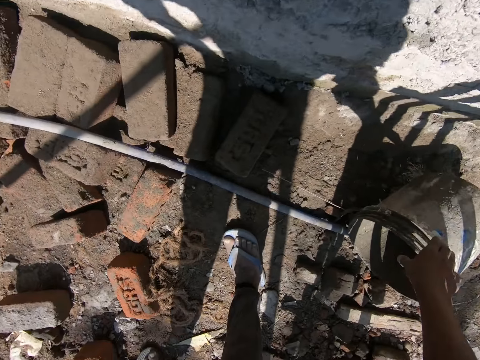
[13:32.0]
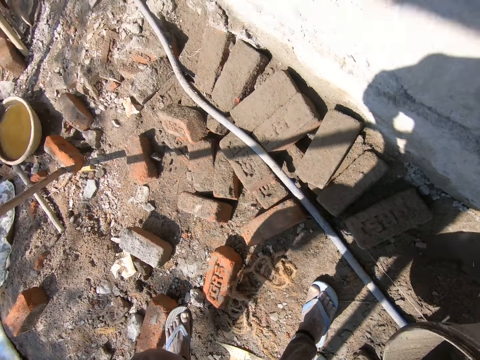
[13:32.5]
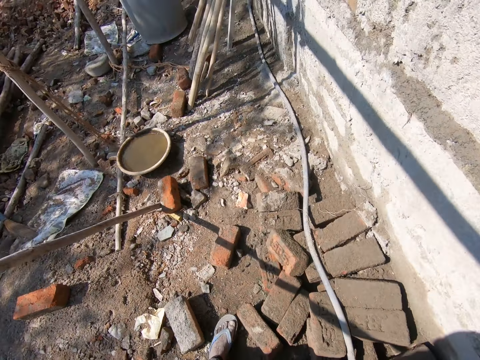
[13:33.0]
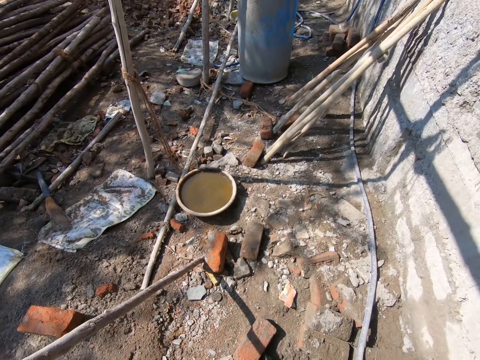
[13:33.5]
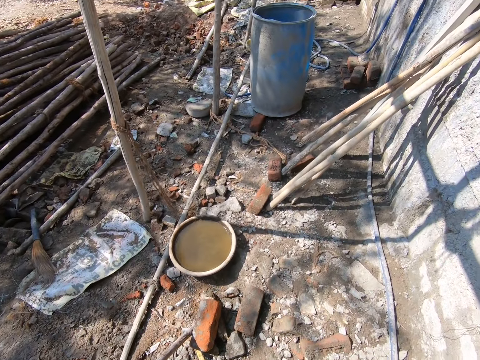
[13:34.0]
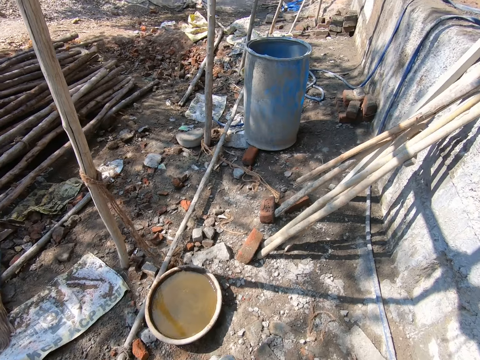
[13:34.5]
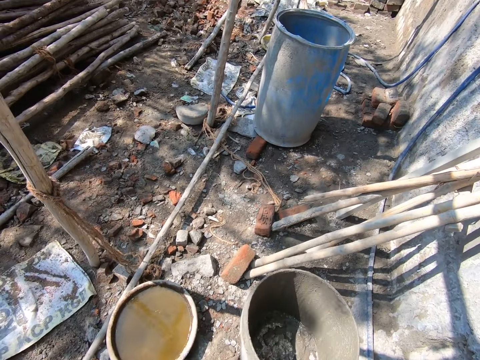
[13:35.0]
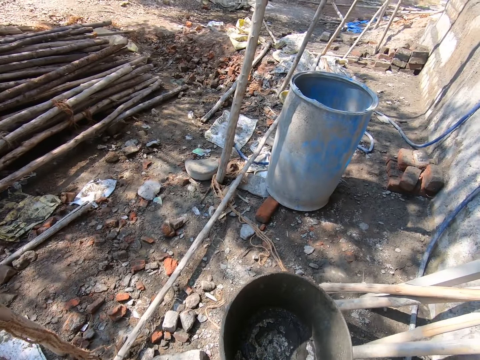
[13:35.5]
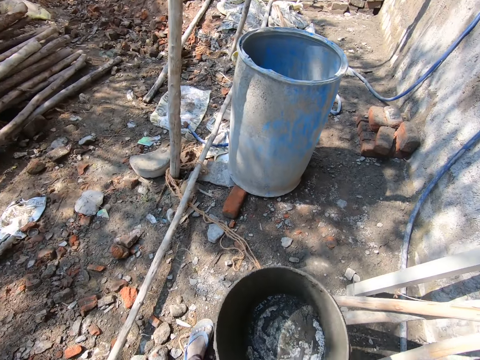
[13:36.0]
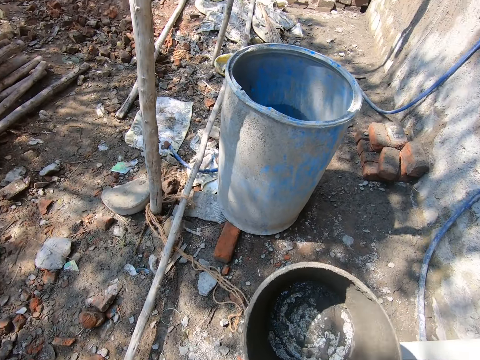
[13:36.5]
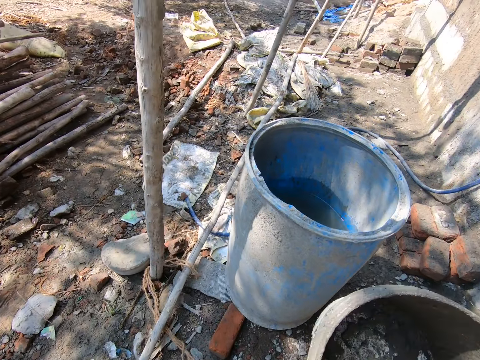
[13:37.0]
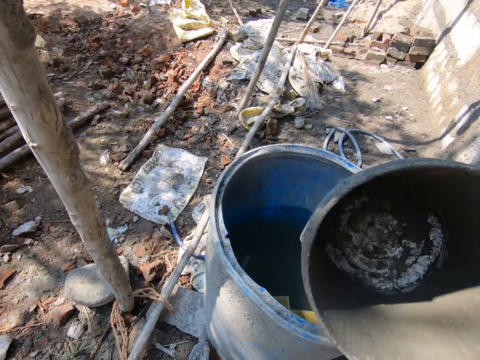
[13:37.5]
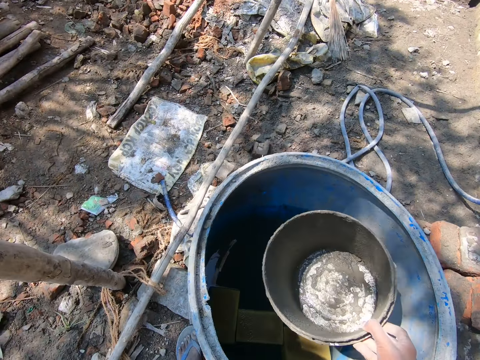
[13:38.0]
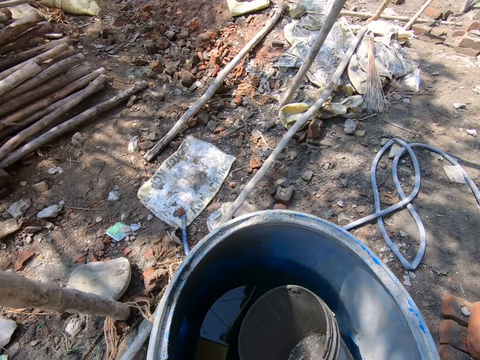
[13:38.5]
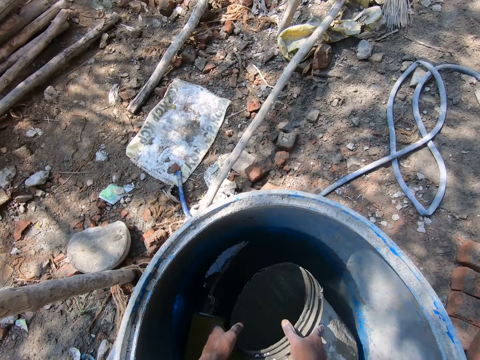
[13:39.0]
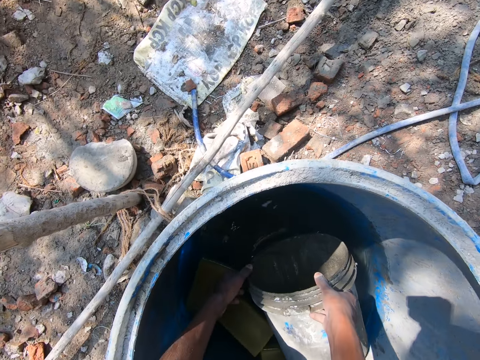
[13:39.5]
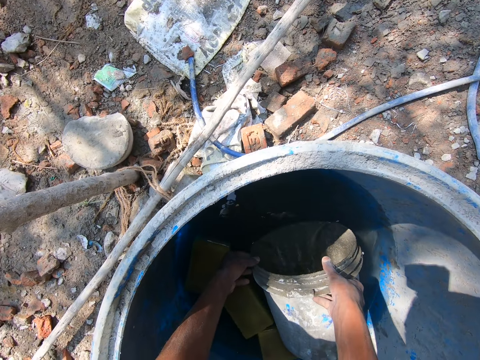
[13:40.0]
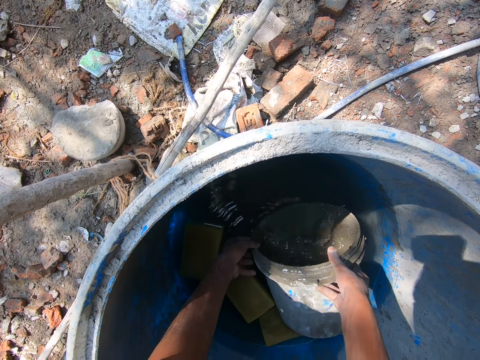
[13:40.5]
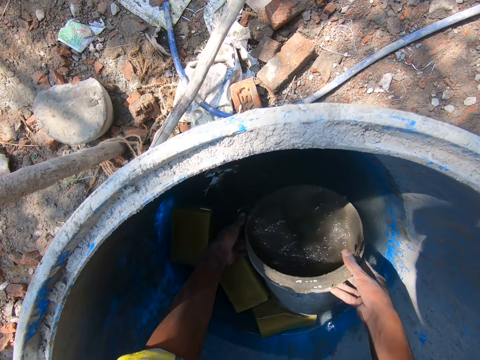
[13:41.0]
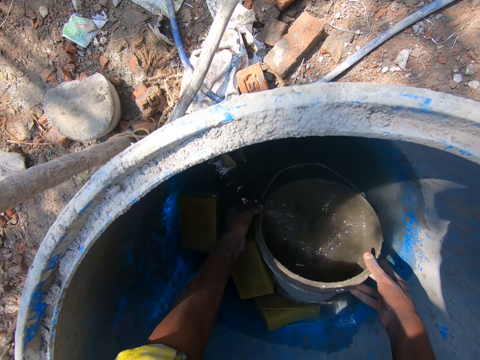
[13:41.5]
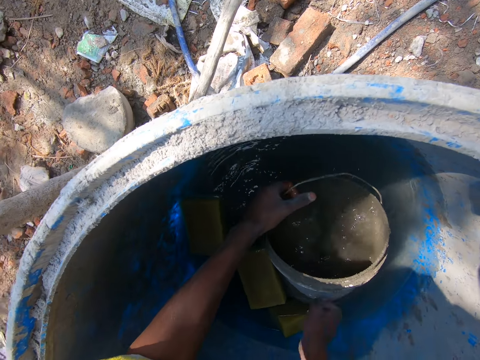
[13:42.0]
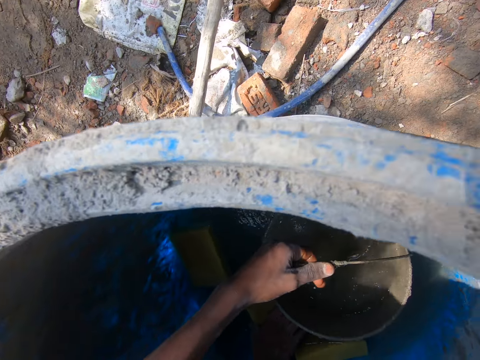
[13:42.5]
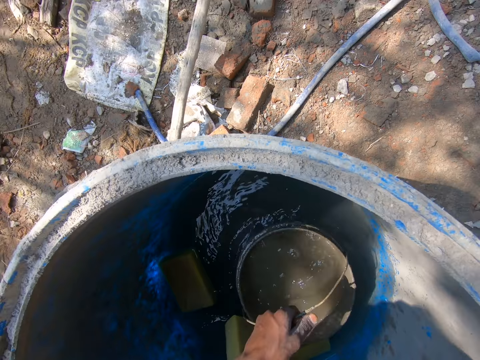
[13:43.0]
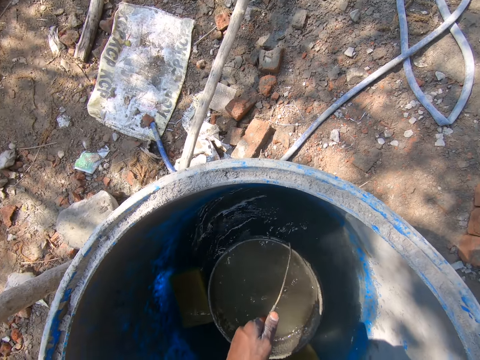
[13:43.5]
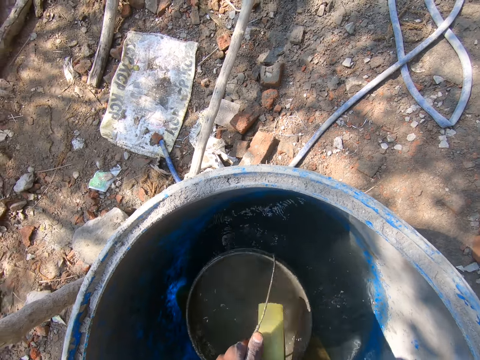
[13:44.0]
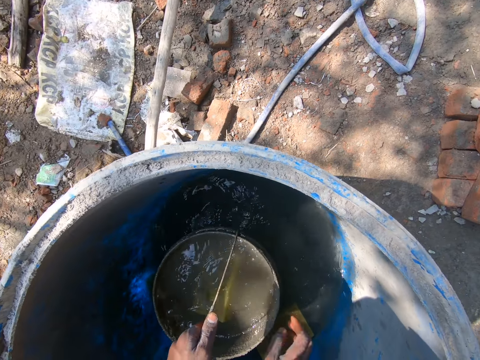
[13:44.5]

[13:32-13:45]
The camera wearer picks up the bucket. They walk in the construction. They fill the bucket with water. They fetch water from the drum. They place some things in the bucket of water.

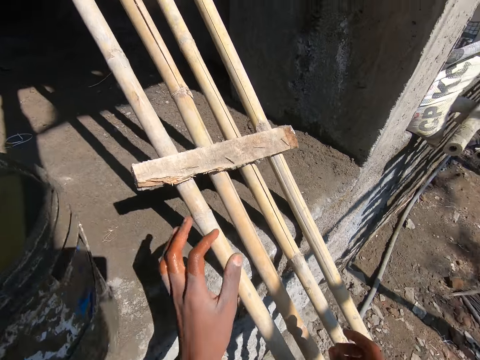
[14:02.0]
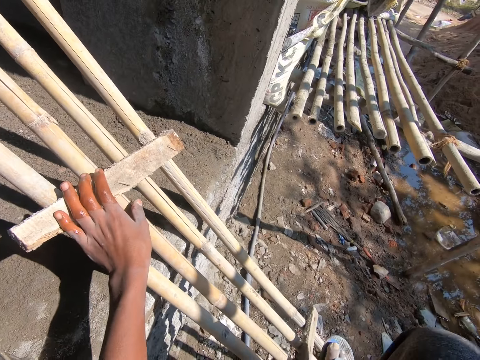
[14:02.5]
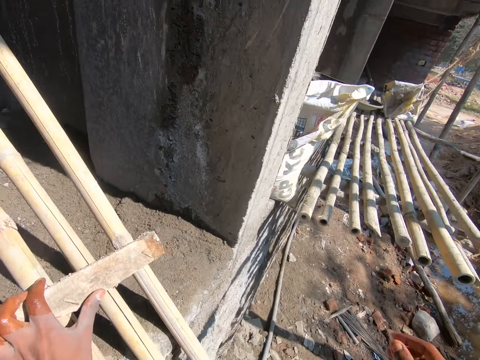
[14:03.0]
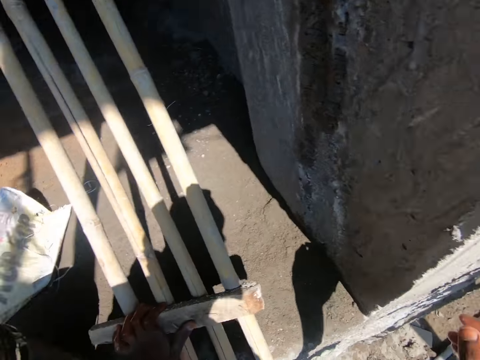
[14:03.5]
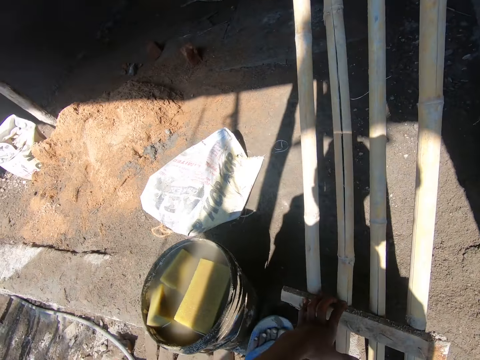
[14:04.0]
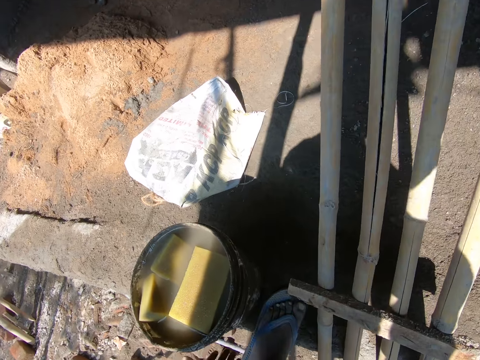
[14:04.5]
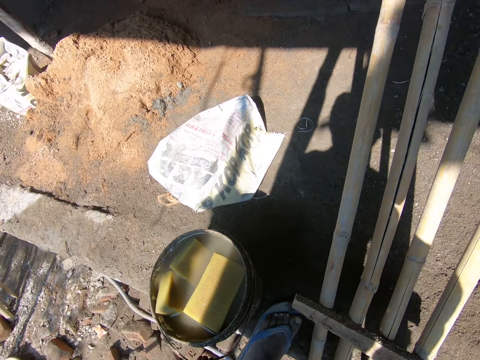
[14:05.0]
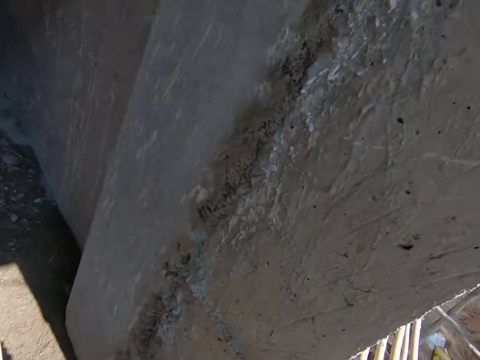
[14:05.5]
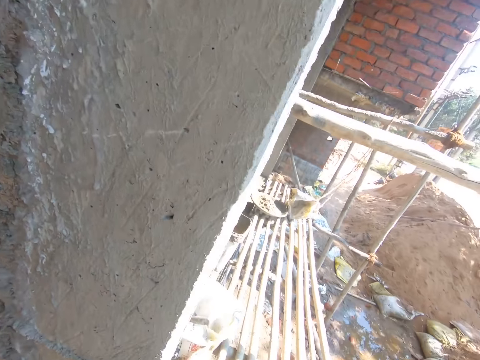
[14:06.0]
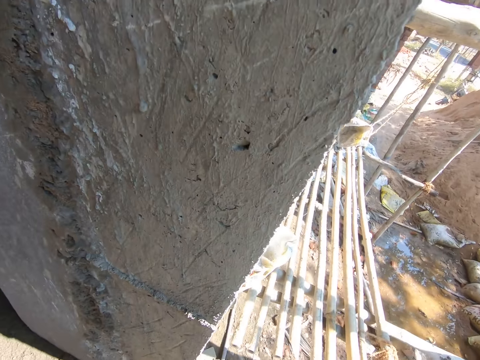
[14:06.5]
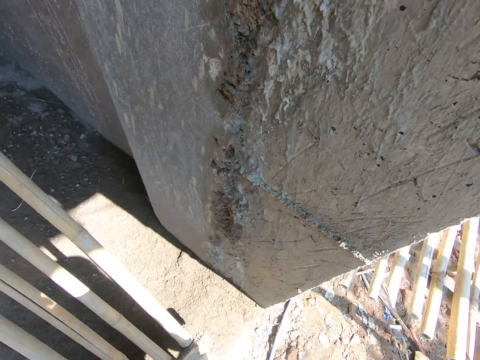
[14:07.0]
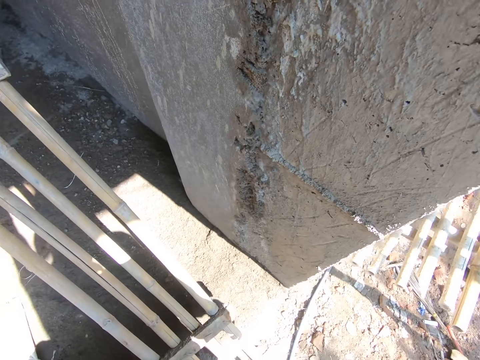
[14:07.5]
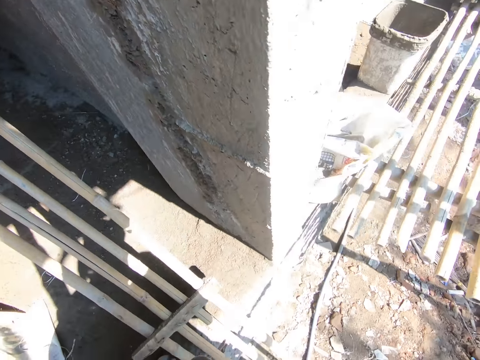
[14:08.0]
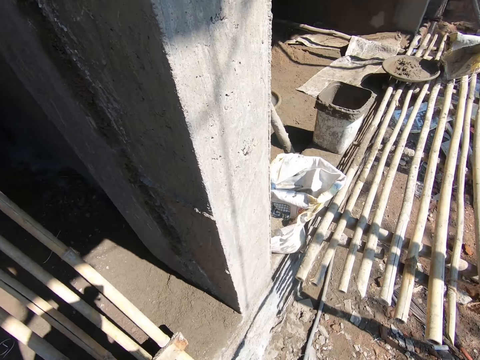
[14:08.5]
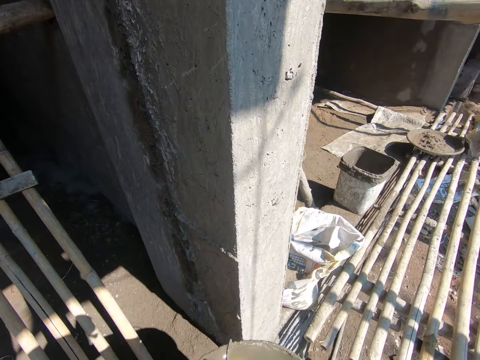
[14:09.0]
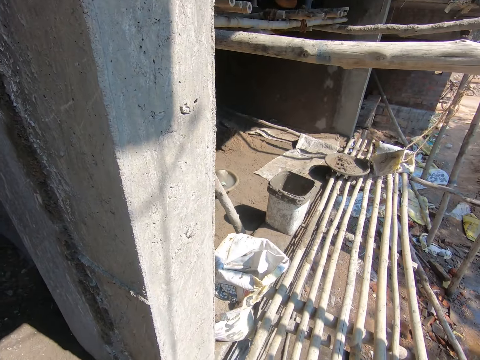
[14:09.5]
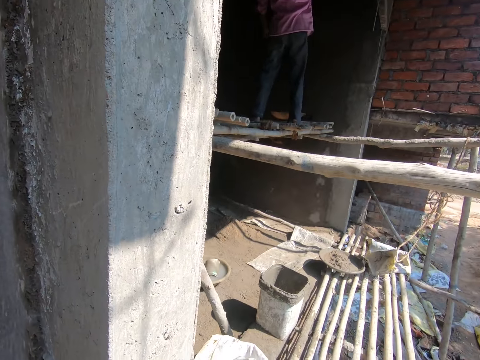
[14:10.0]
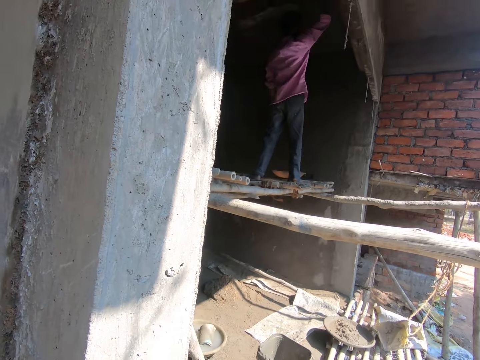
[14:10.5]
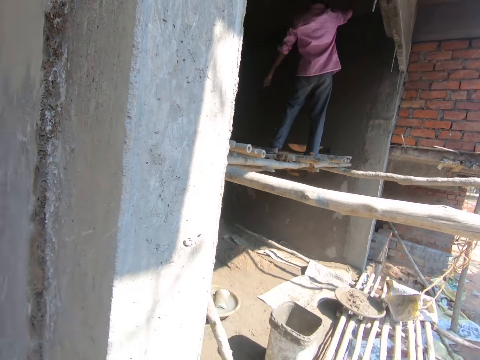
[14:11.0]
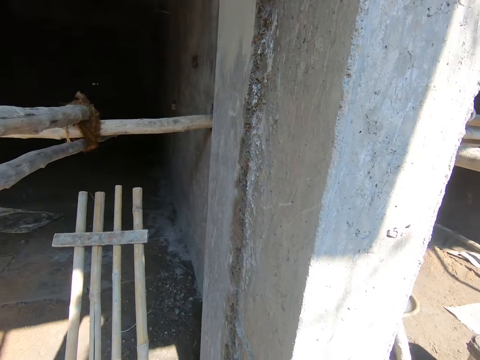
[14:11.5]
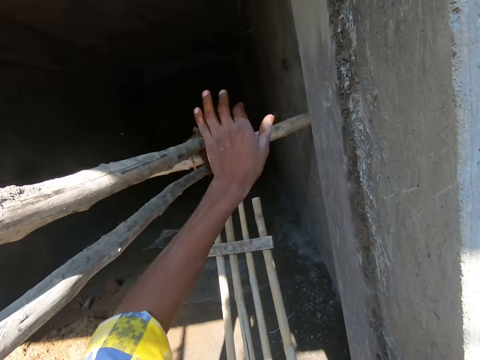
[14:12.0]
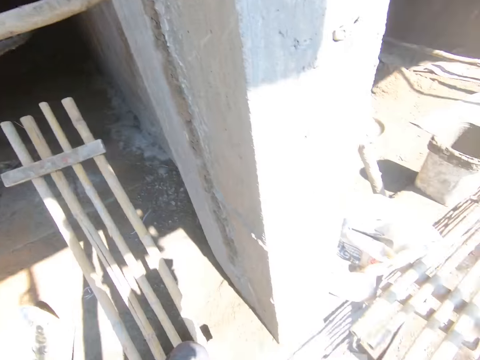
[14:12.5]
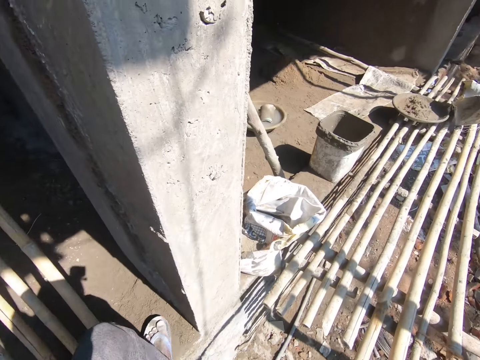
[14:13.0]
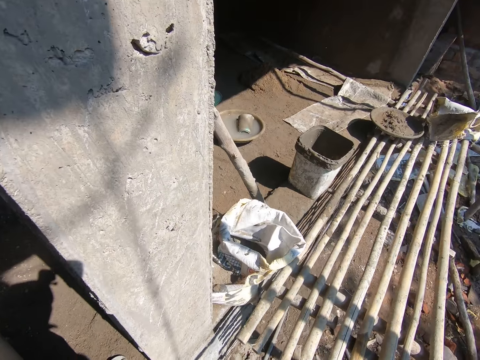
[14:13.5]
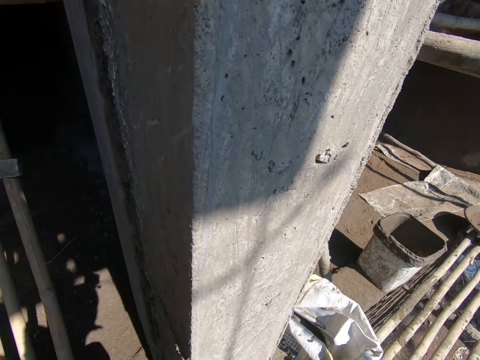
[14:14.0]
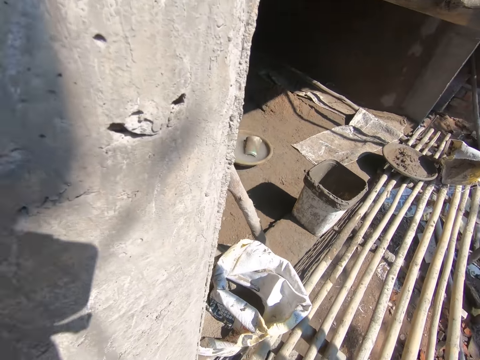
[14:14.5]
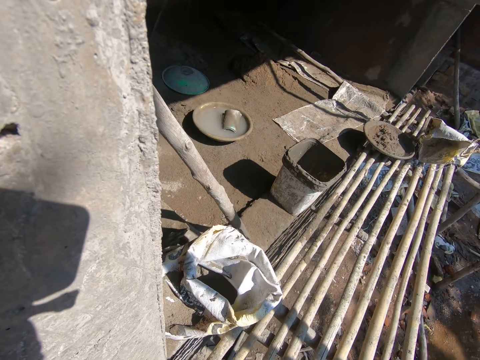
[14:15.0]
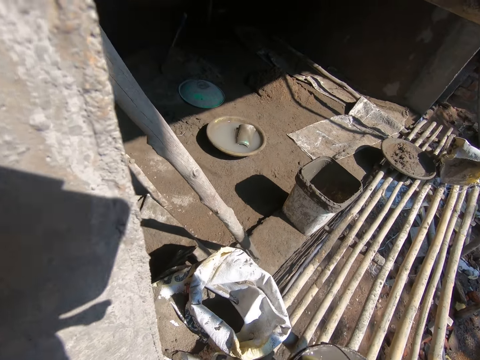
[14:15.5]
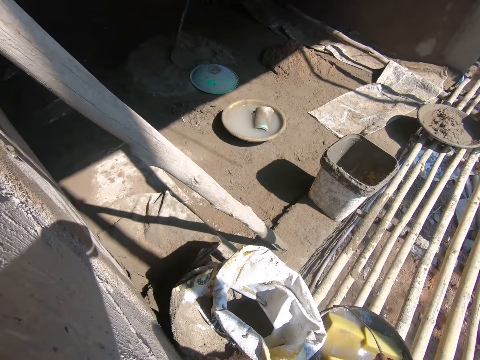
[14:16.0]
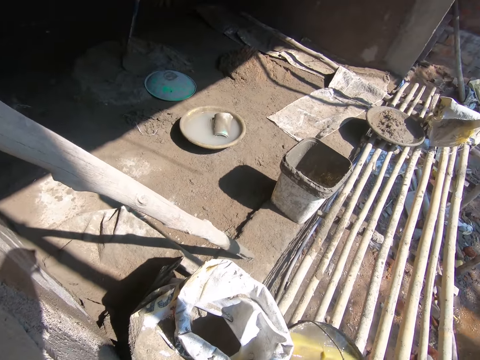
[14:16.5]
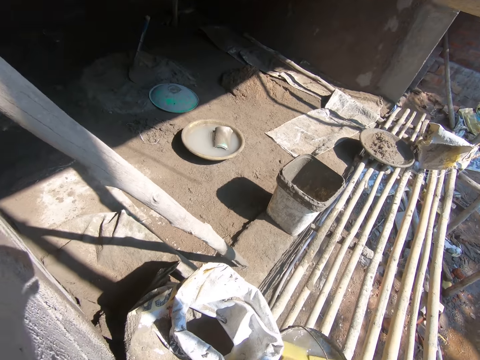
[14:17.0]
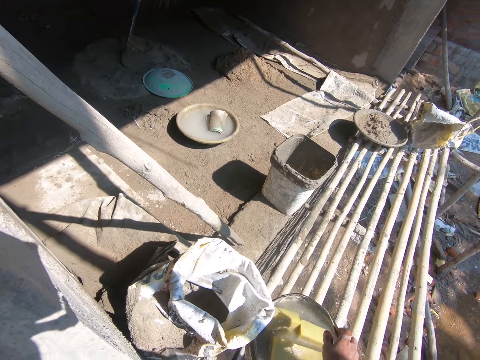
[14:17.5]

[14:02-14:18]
The camera wearer puts a hand on a ladder. They climb up the wooden ladder. They look at the ground. They put a hand on a wood. They look at the ground. They put down a bucket.
